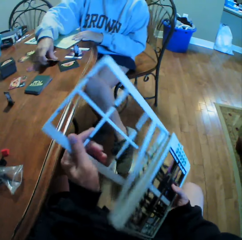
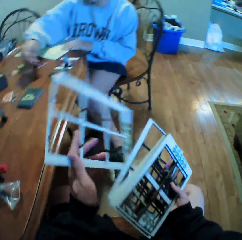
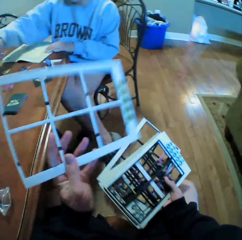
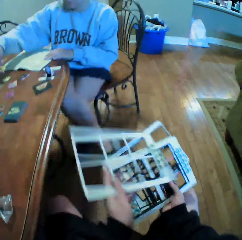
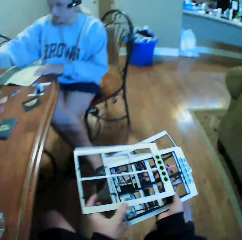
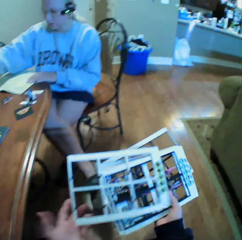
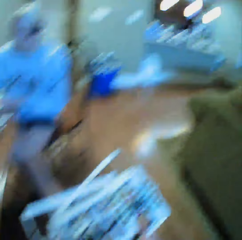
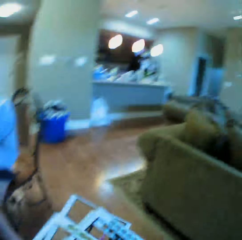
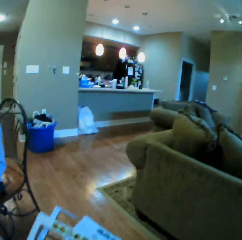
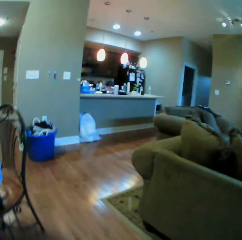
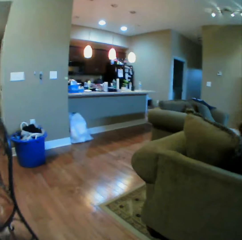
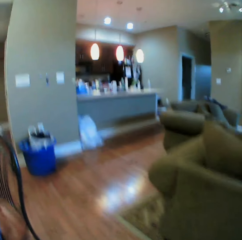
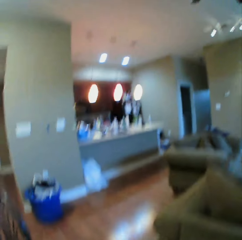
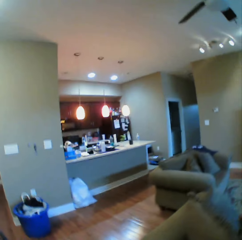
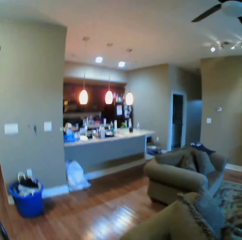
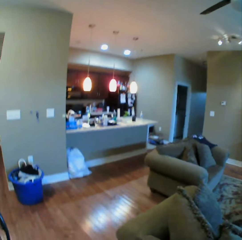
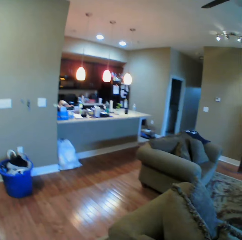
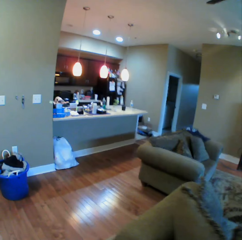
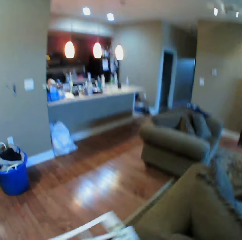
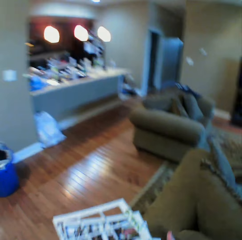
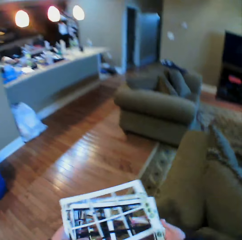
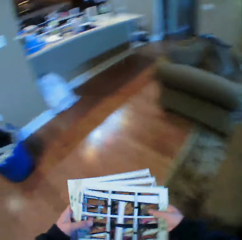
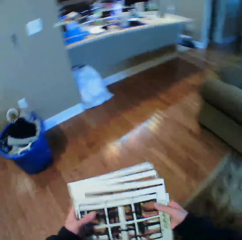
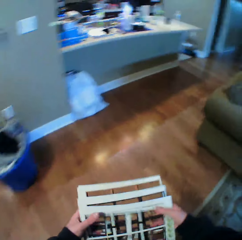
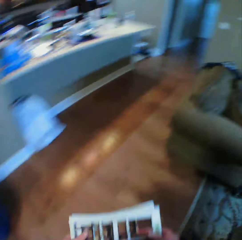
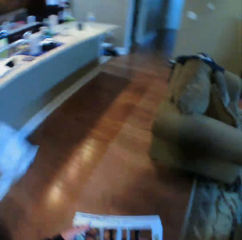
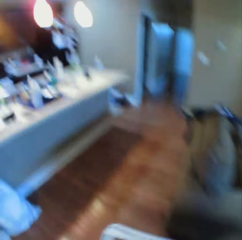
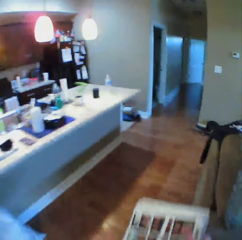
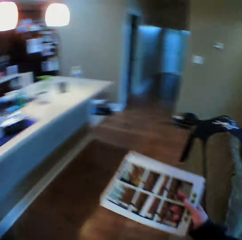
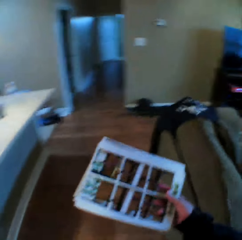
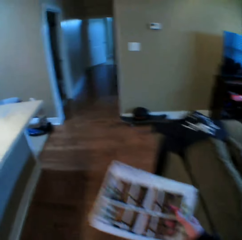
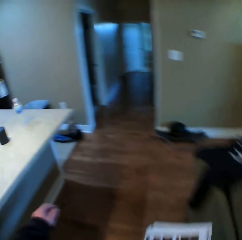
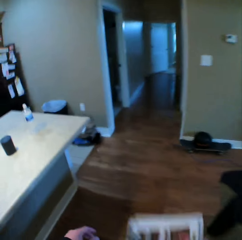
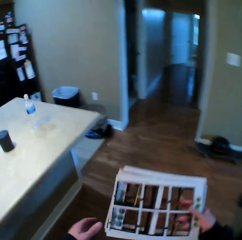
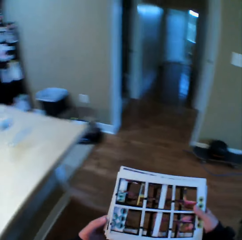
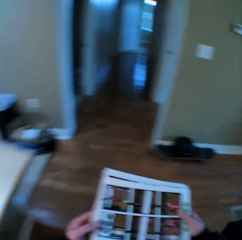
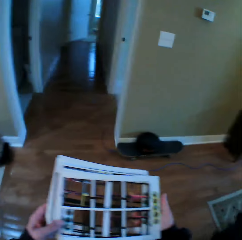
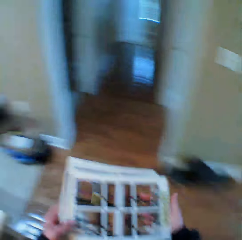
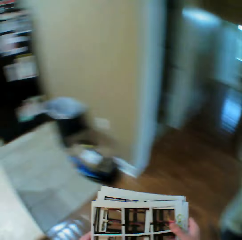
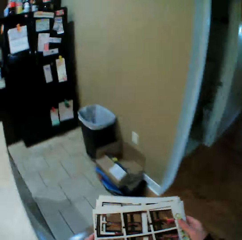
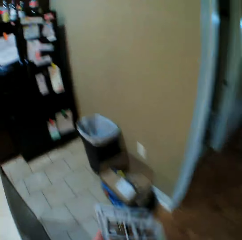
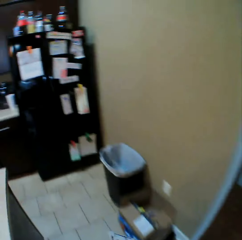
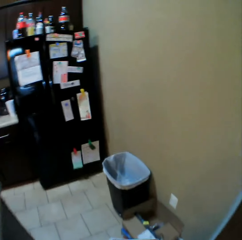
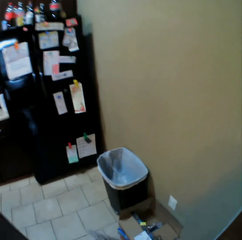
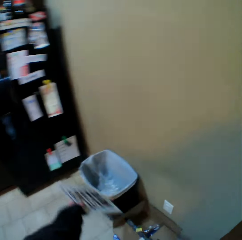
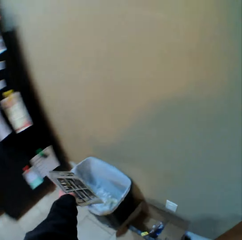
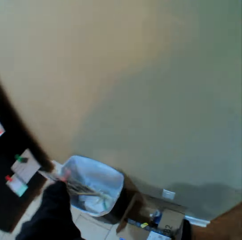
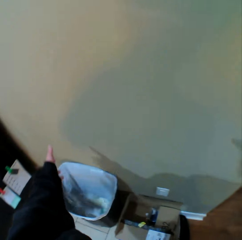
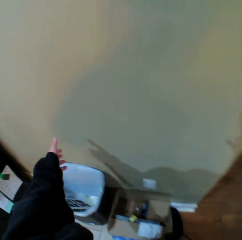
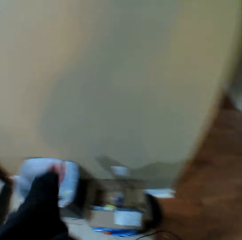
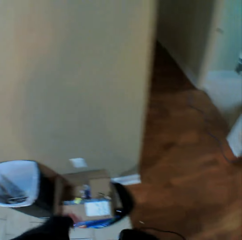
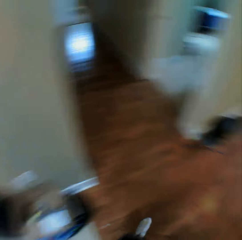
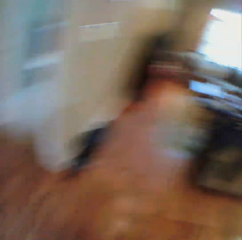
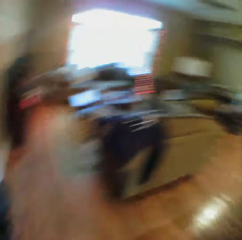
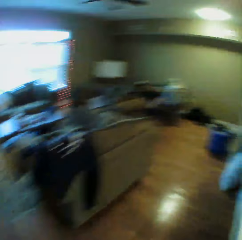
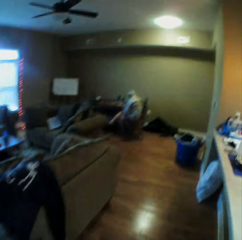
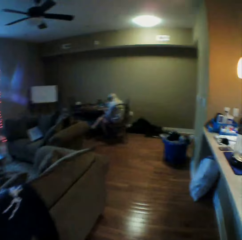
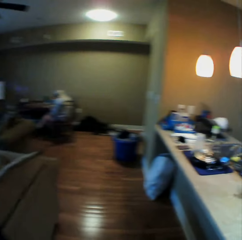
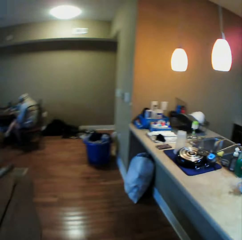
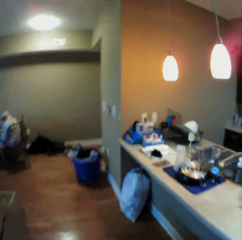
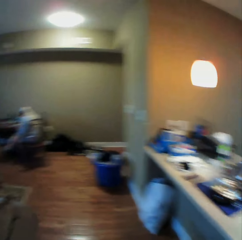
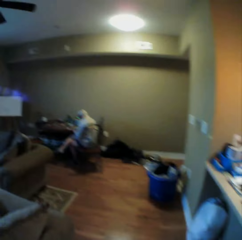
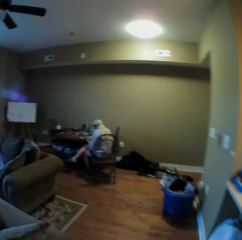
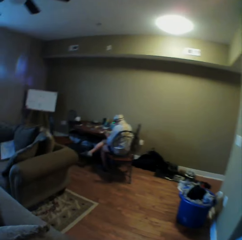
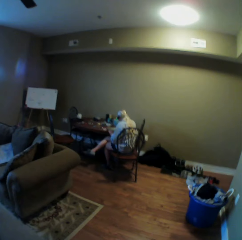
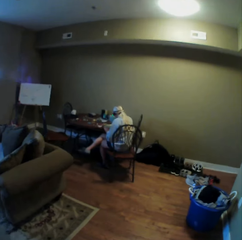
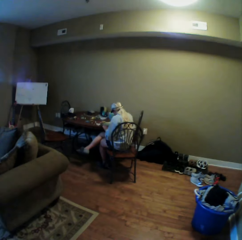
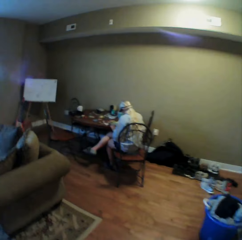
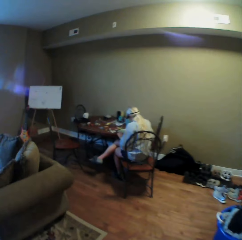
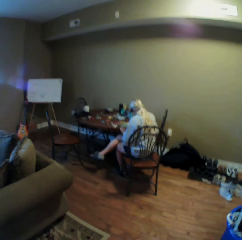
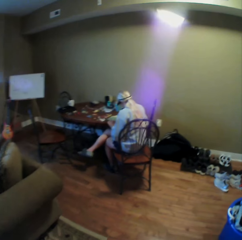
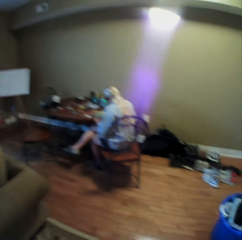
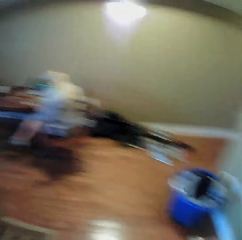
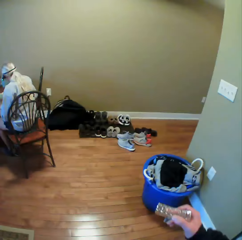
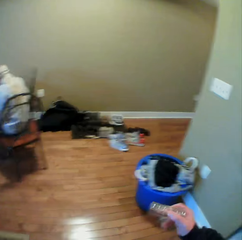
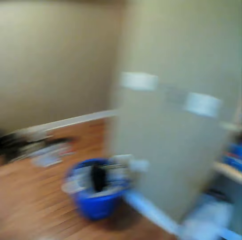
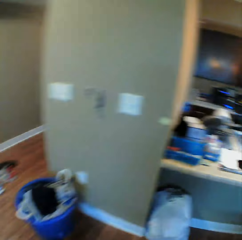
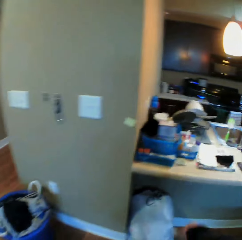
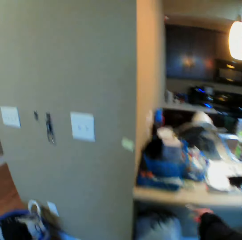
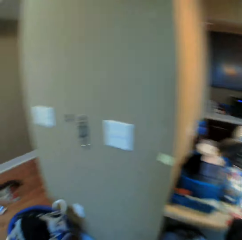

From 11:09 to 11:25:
The camera wearer looks around the house. They walk around the house. They drop the card assembly boards in the dustbin. They look around the house and walk around the house.

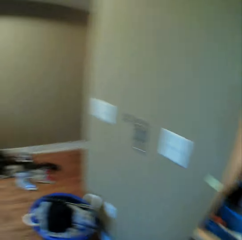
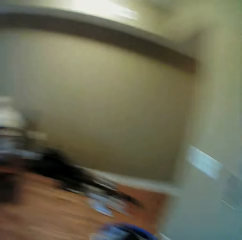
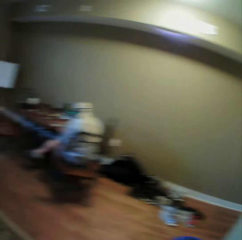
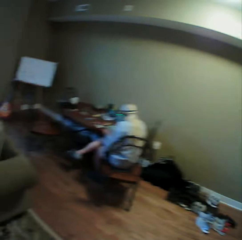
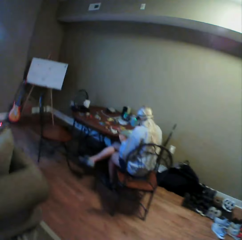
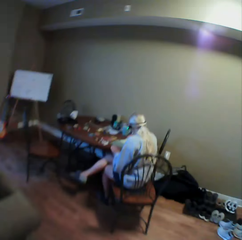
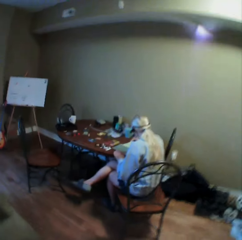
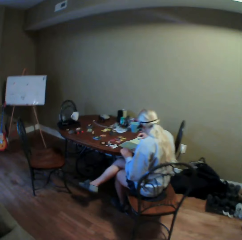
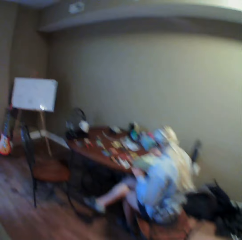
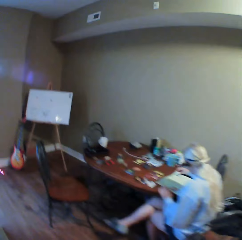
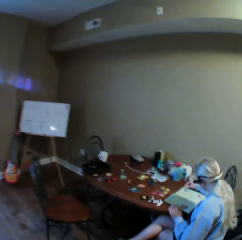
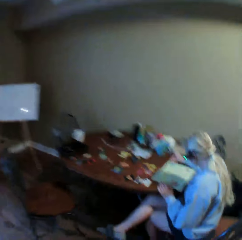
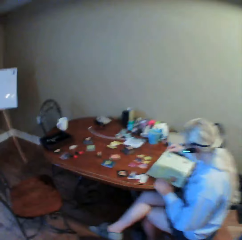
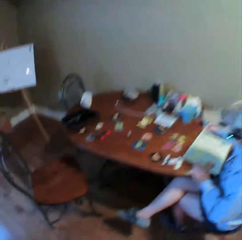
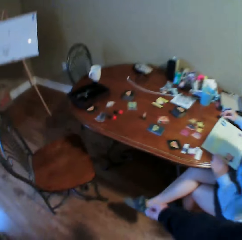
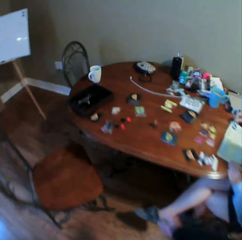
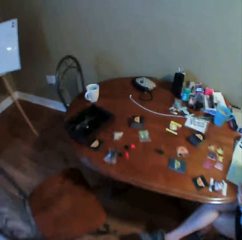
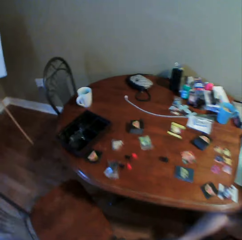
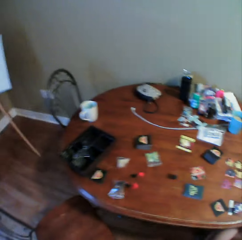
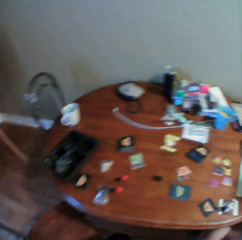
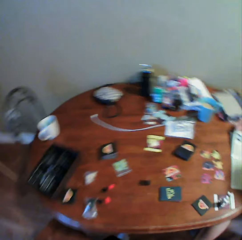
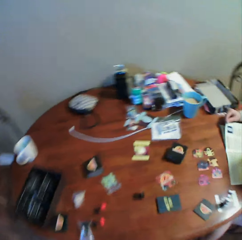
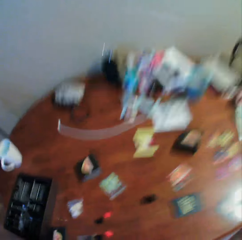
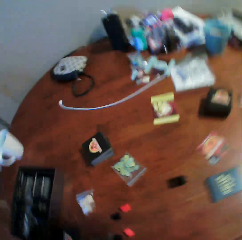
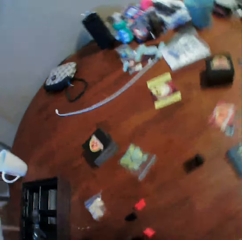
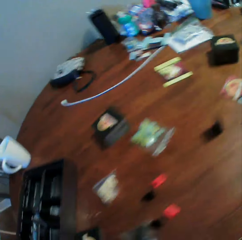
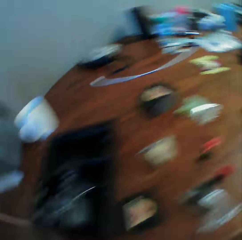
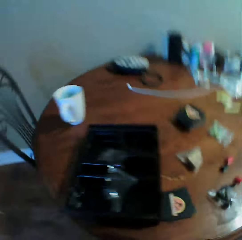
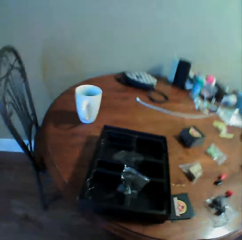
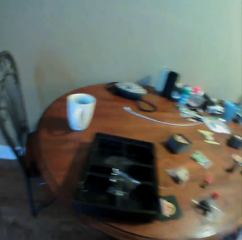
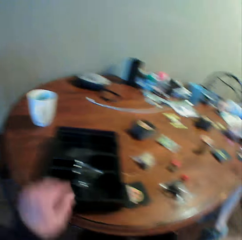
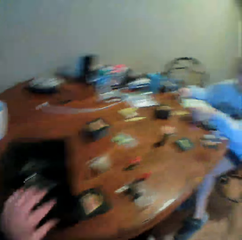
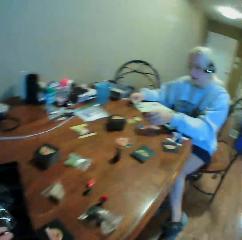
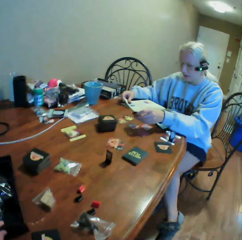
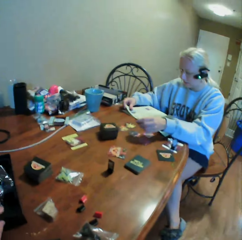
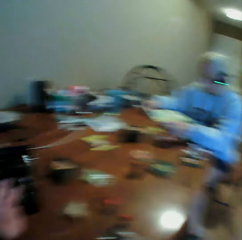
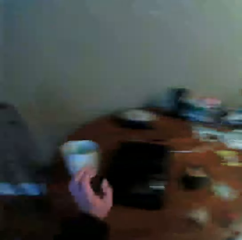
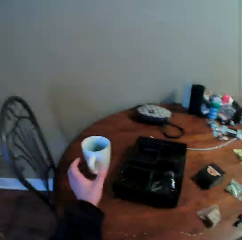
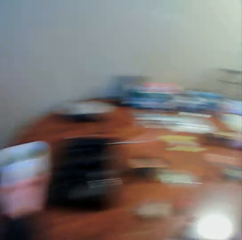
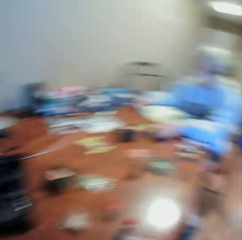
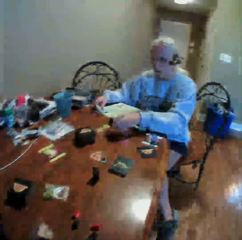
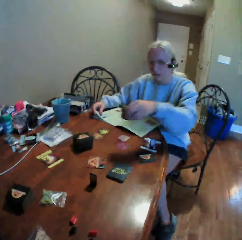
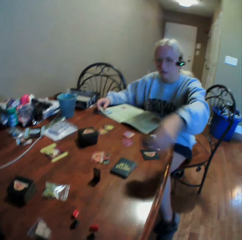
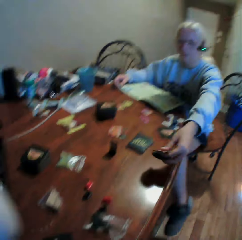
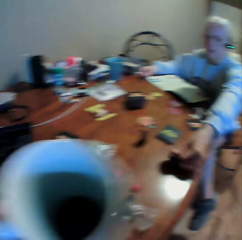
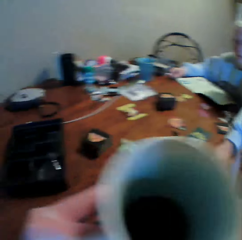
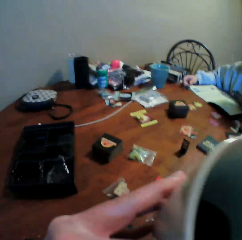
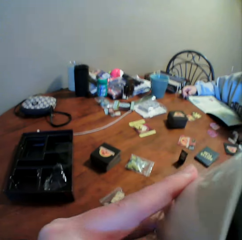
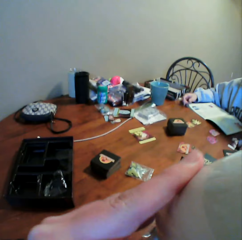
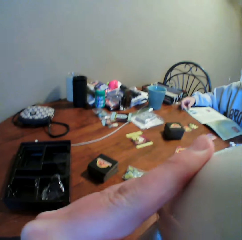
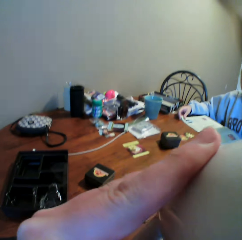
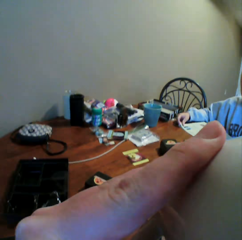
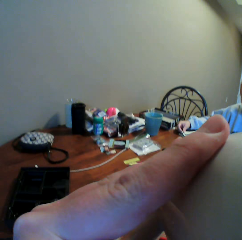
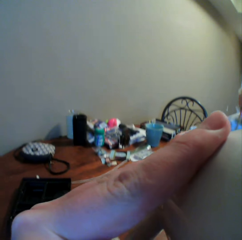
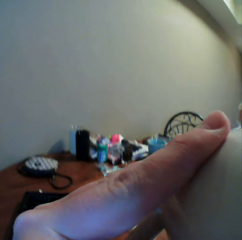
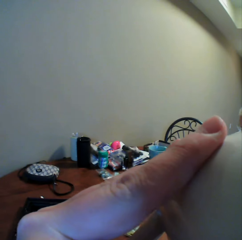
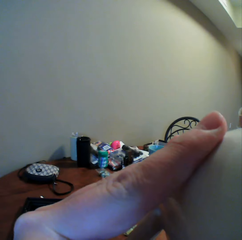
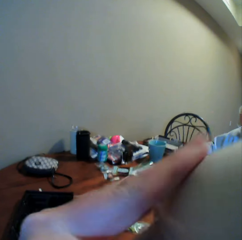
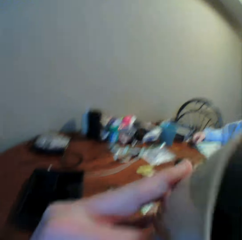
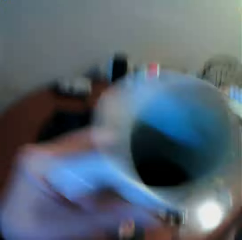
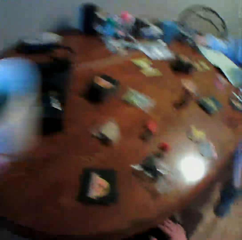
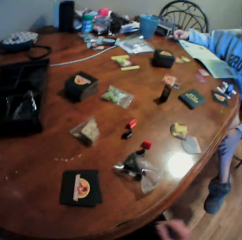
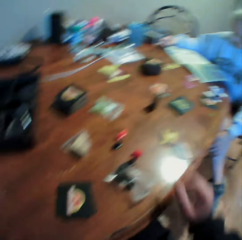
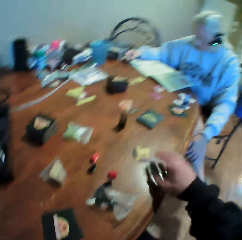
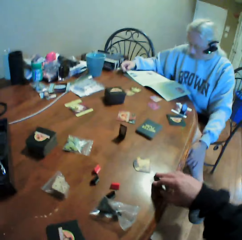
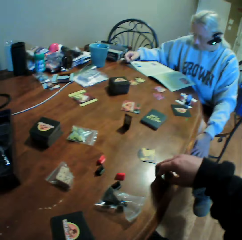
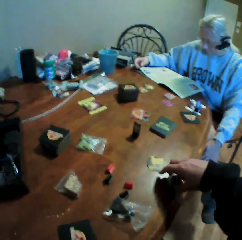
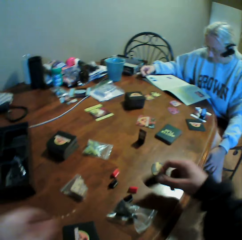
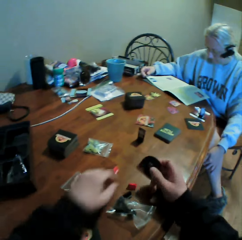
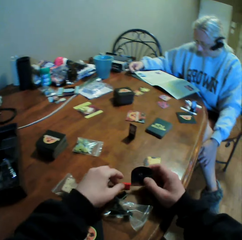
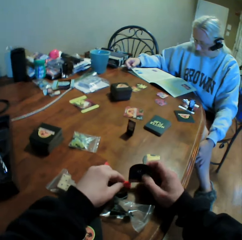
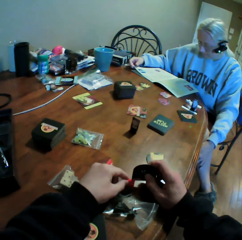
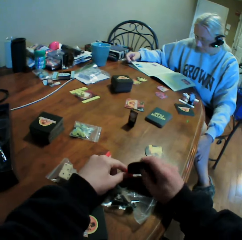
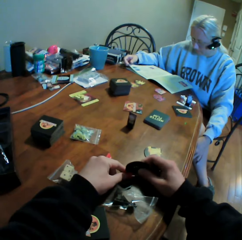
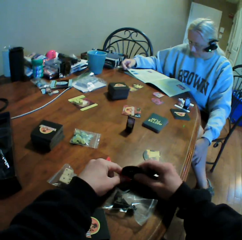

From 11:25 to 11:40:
The camera wearer sits on the chair. A woman interacts with the camera wearer. The camera wearer moves the tray on the table. They pick up the cup of tea from the table. They stare at the woman. The woman puts the cards on the table. The camera wearer drinks the tea. They put the cup of tea on the table, pick up the card from the table, and hold the card.
